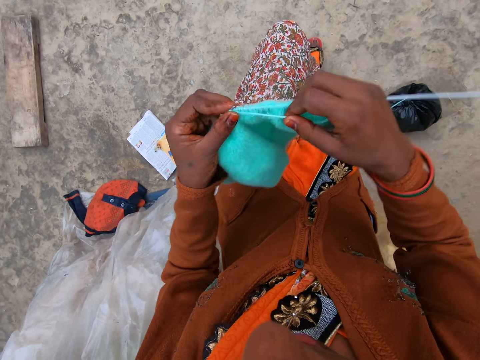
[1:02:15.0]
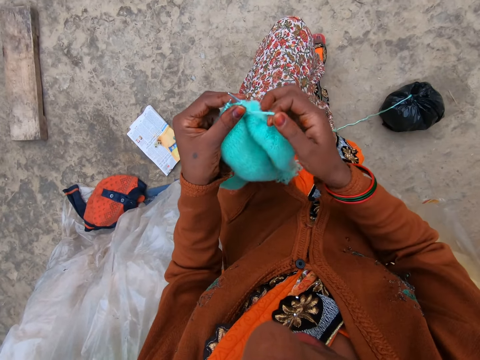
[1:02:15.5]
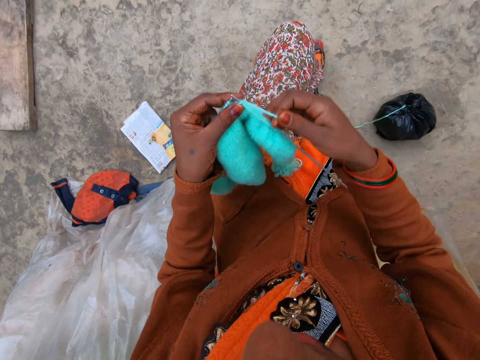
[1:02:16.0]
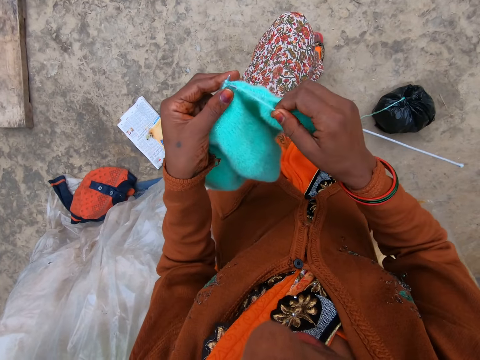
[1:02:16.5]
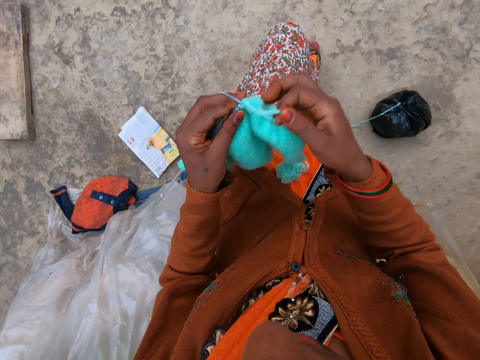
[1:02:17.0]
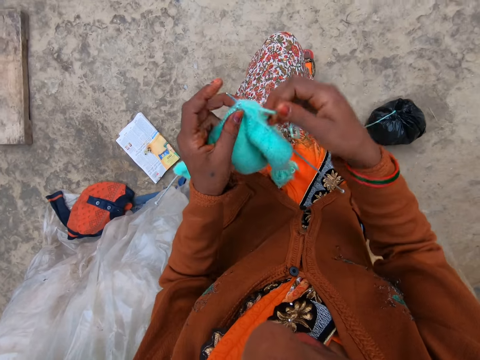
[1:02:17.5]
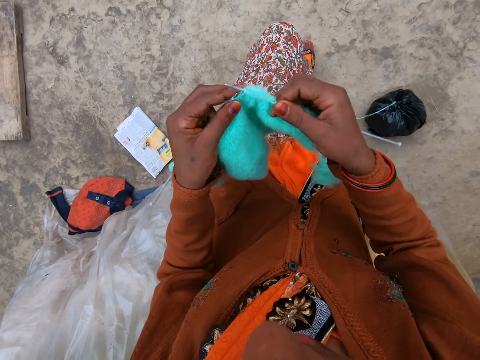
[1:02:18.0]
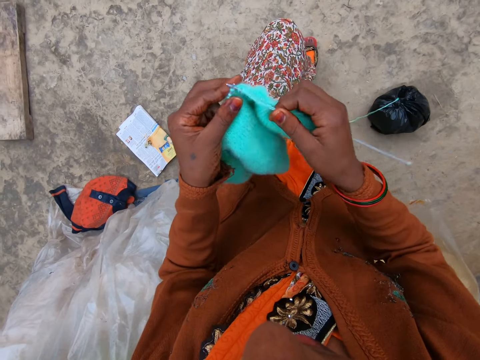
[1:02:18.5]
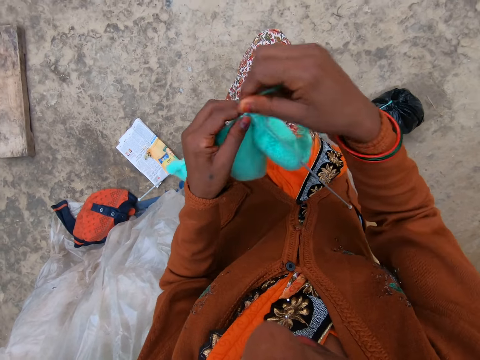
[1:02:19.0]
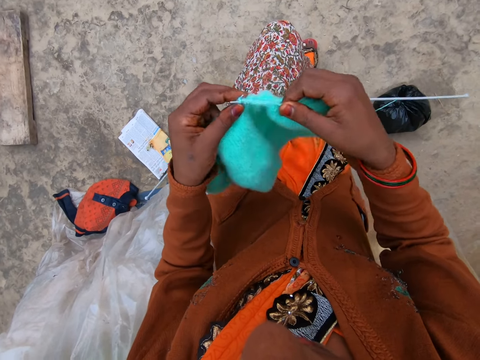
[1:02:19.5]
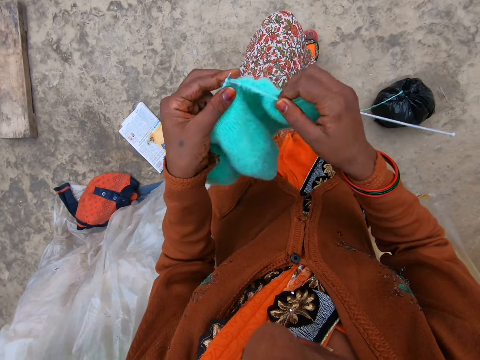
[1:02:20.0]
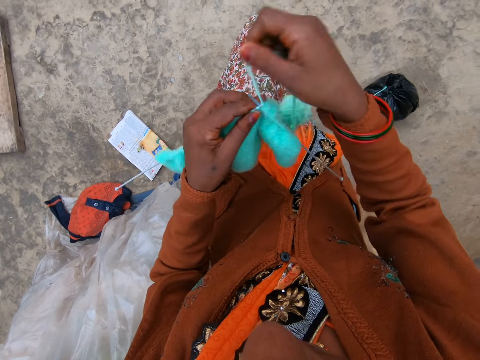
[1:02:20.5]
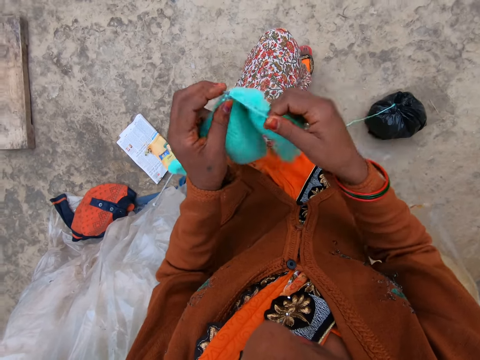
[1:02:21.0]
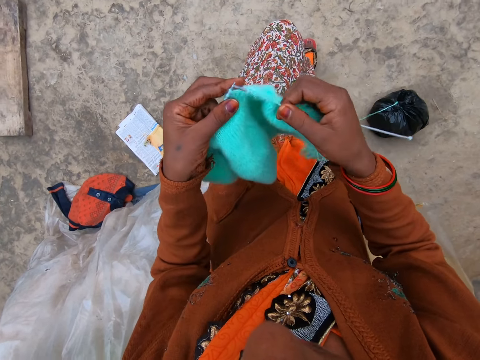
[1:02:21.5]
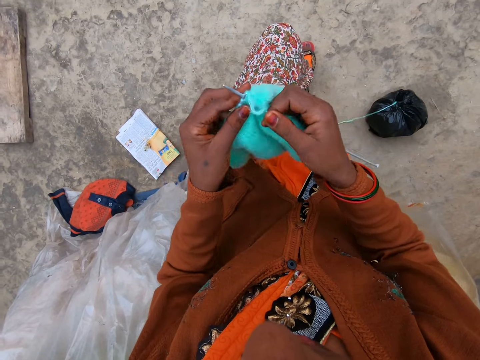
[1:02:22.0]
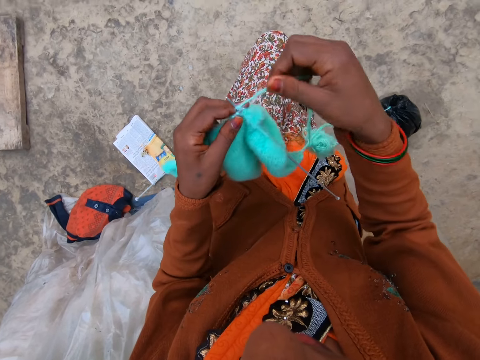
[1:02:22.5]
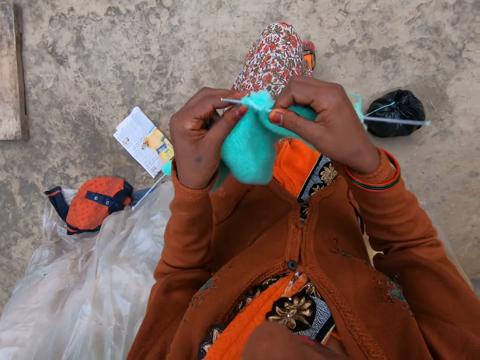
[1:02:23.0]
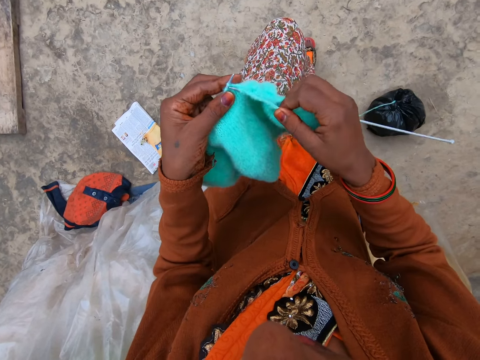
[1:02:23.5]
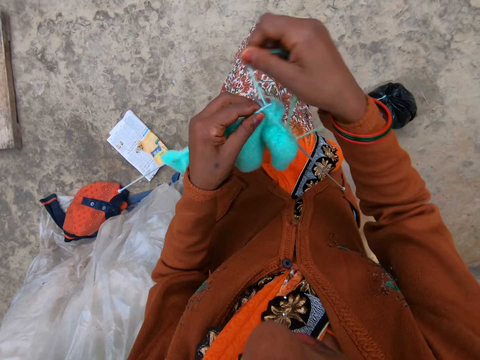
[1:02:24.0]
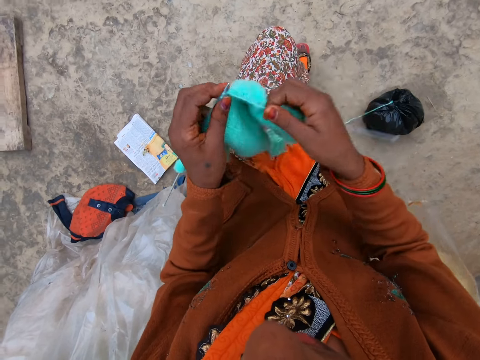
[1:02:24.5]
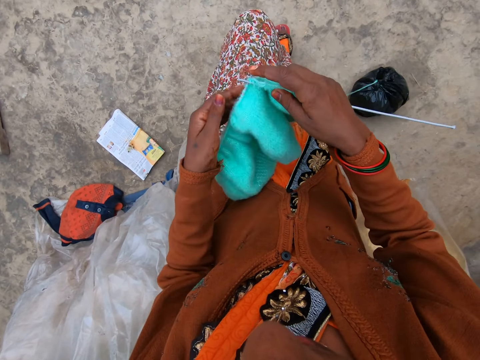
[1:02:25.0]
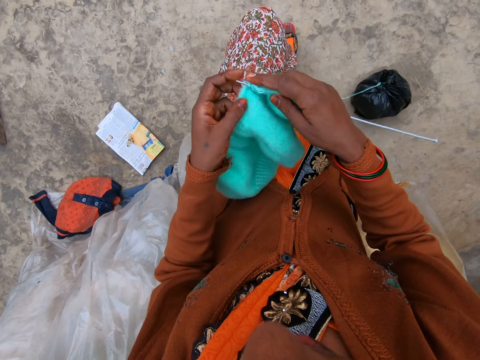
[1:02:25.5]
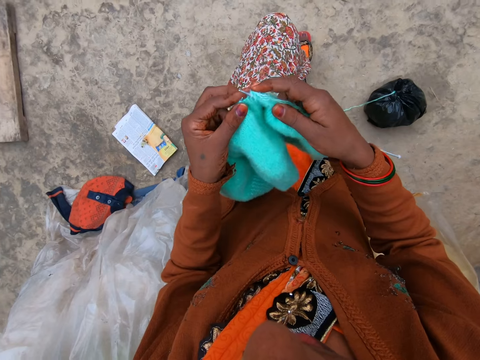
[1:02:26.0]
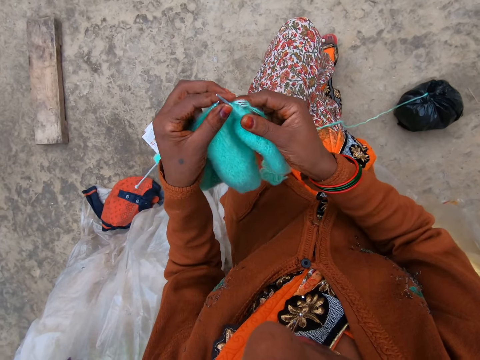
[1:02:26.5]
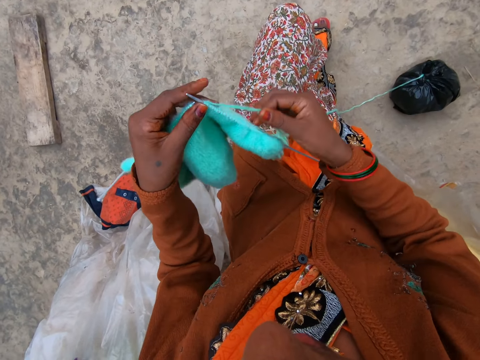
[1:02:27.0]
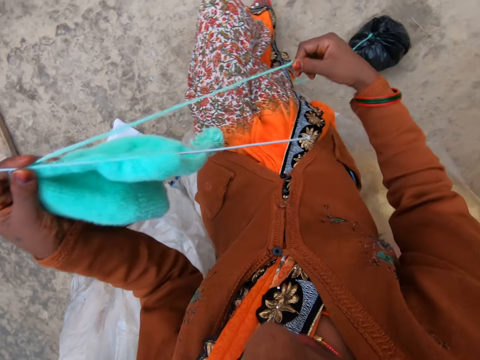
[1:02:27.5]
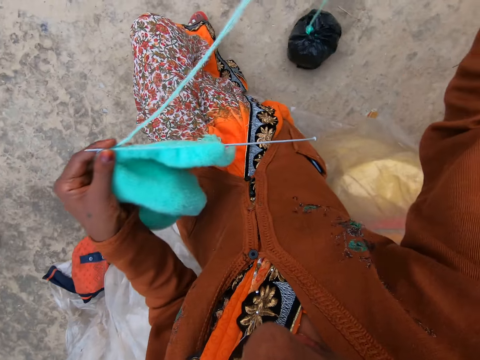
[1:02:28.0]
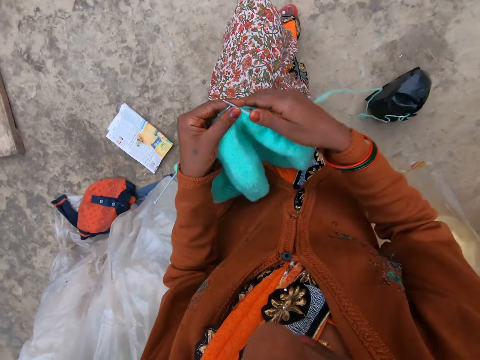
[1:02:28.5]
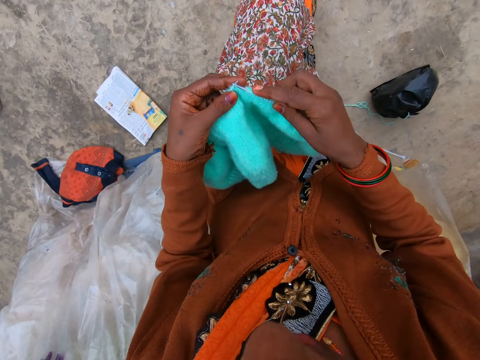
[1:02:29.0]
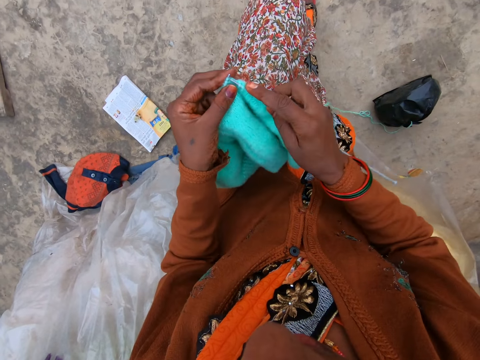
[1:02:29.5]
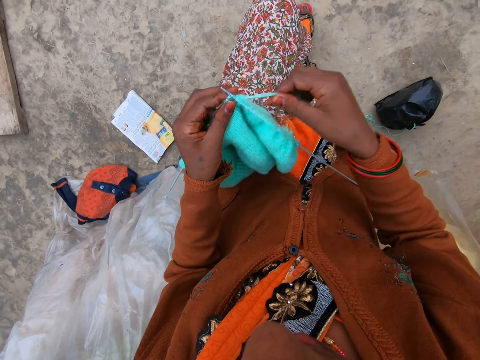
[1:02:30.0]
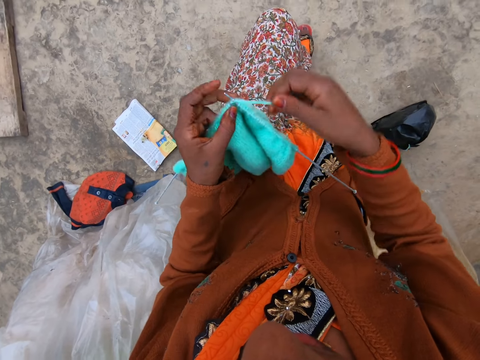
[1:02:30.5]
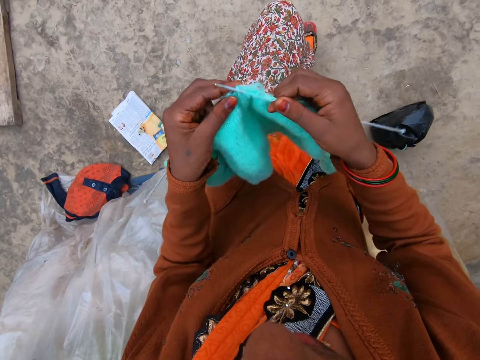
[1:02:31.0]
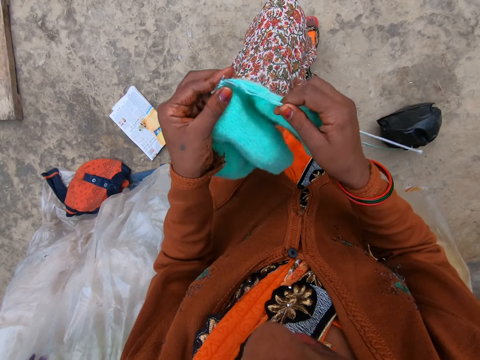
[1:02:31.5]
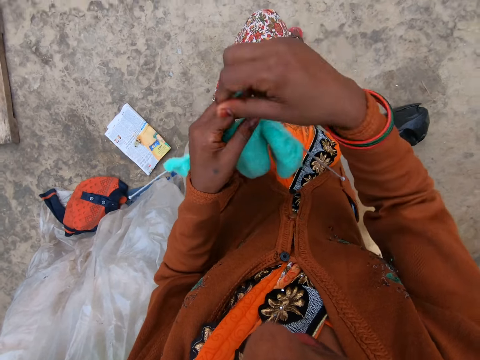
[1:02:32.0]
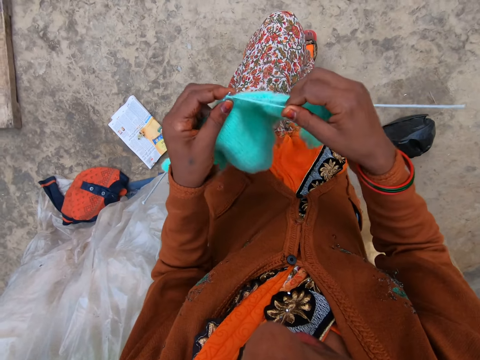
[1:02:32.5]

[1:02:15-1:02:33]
The camera wearer pushes the garment on the knitting needle. They pull the yarn. They knit the garment using the yarn and knitting needles.

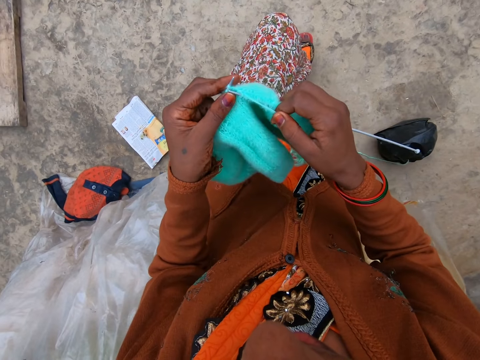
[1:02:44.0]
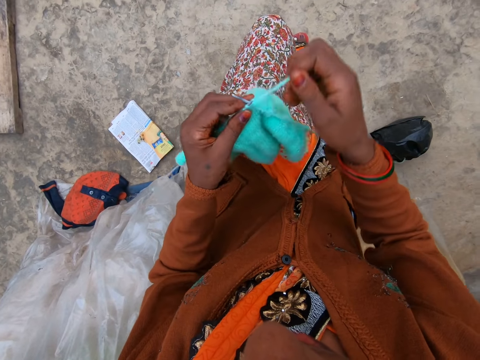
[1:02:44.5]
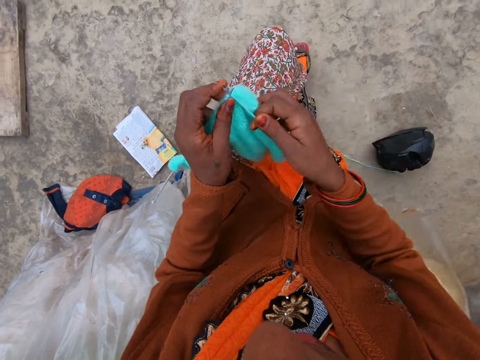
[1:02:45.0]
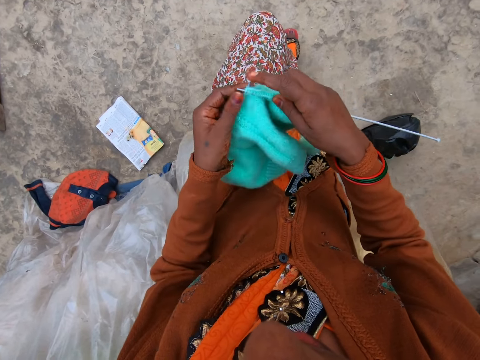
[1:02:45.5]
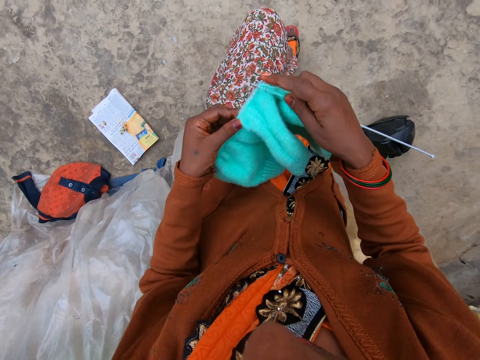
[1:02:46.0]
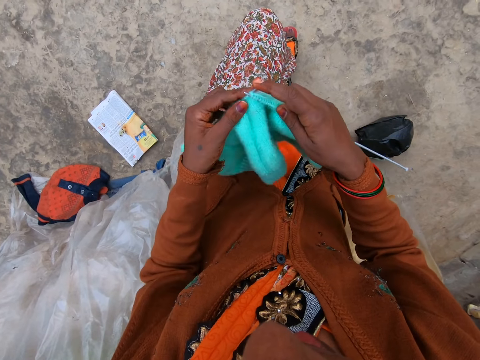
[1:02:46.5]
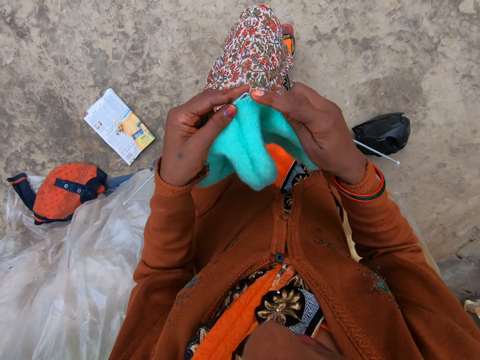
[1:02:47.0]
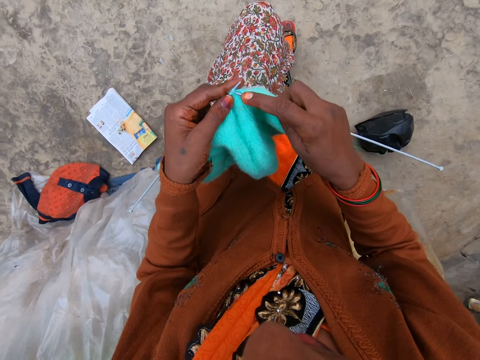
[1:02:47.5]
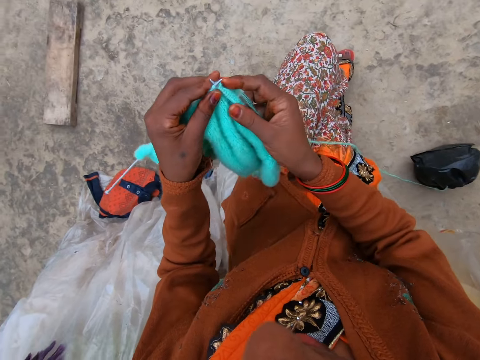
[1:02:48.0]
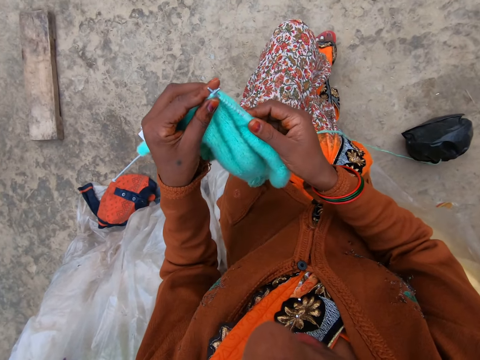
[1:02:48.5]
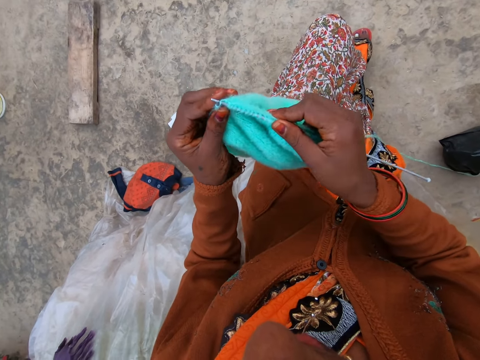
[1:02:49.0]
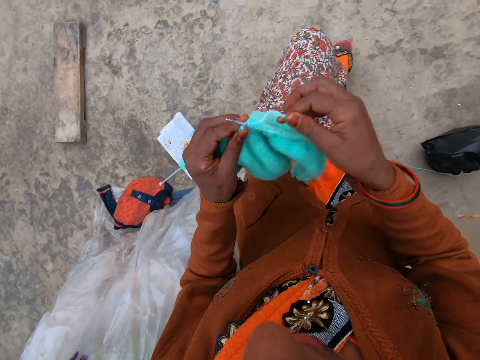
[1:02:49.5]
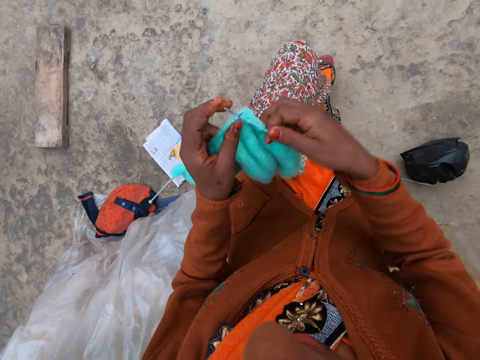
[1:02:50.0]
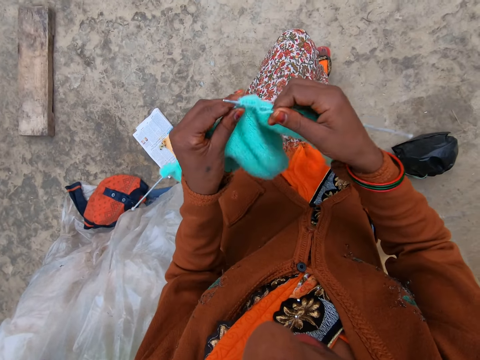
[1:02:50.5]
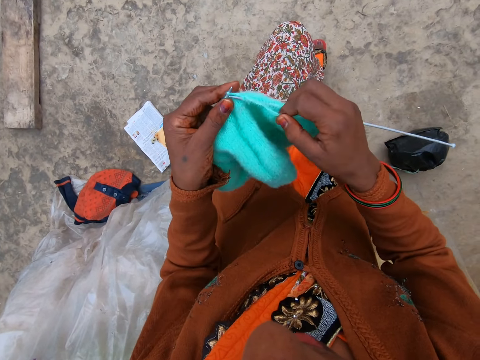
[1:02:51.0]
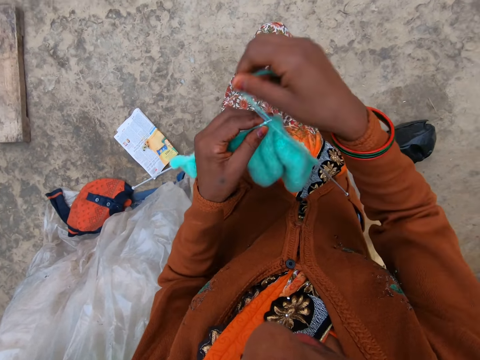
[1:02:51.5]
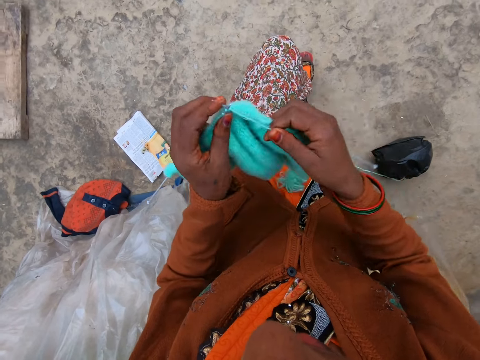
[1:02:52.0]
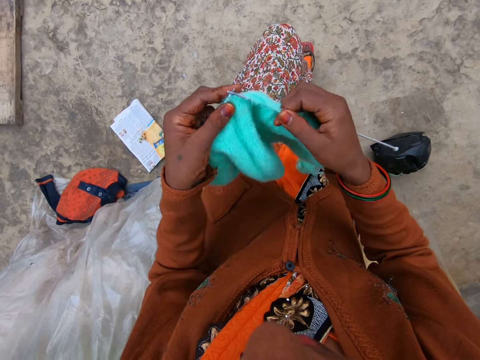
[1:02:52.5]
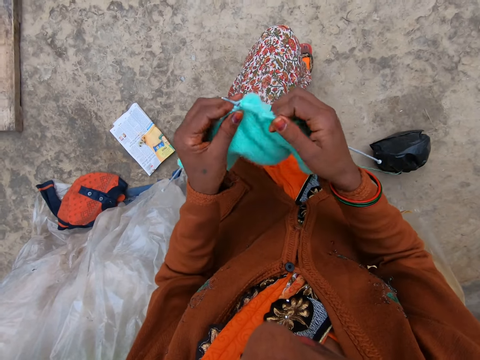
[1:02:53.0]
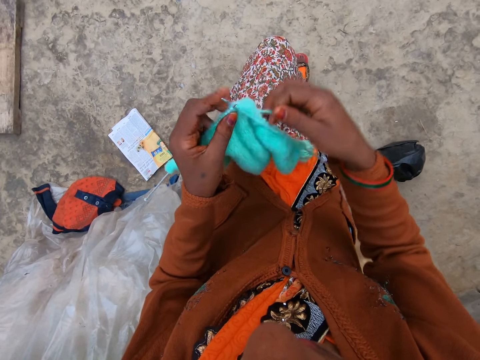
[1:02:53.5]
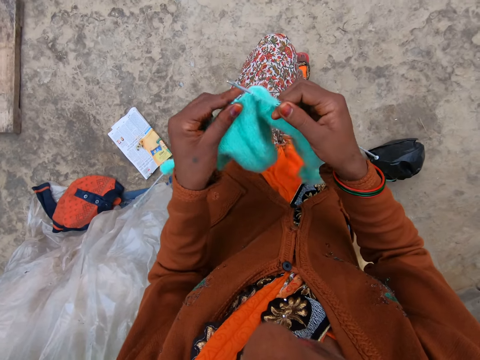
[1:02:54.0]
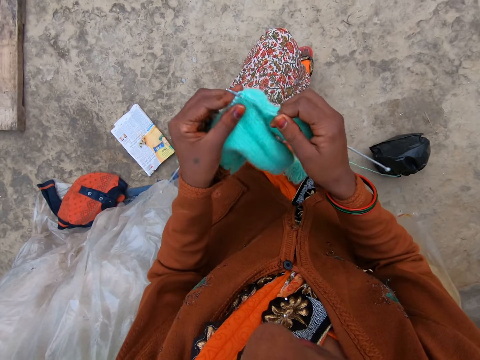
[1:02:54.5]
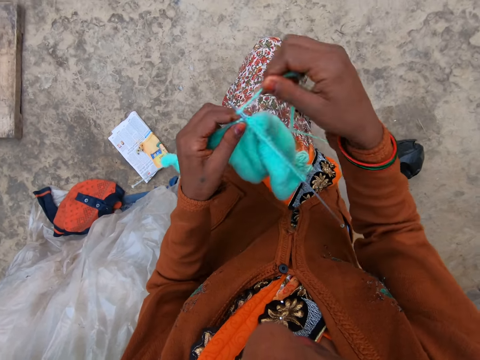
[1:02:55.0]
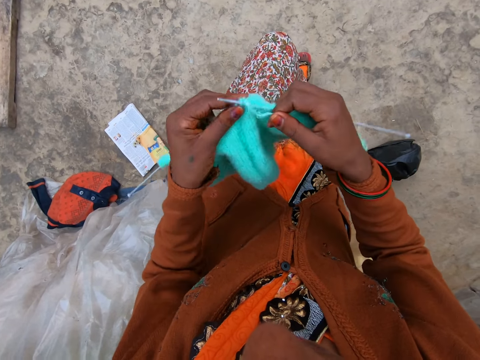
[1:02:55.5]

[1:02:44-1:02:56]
The camera wearer pushes the garment on the knitting needle. They knit the garment using a yarn and knitting needles. They coil a knitting thread on a knitting needle. They knit a piece of fabric with the knitting needle. They coil the knitting thread on the knitting needle. They knit the piece of fabric with the knitting needle.
